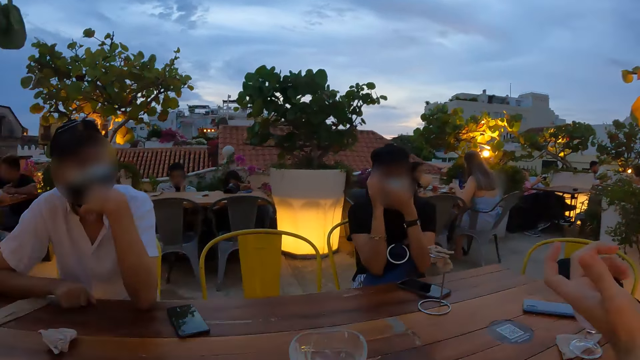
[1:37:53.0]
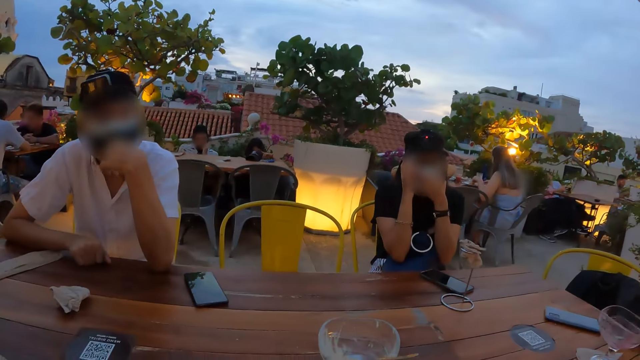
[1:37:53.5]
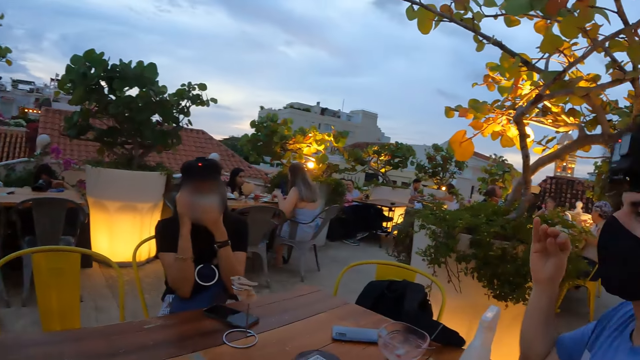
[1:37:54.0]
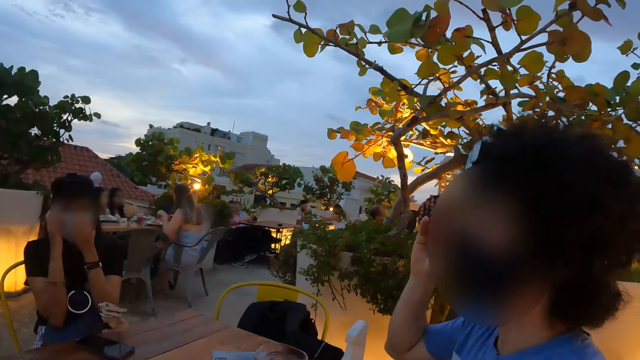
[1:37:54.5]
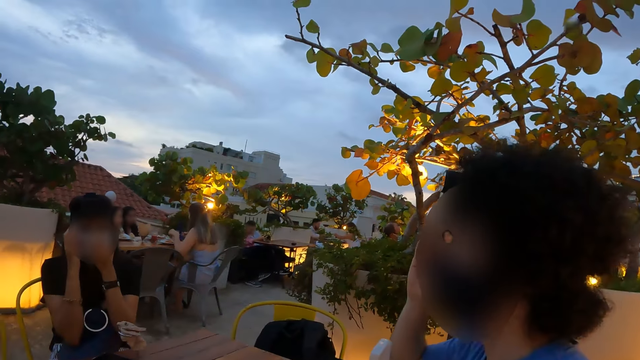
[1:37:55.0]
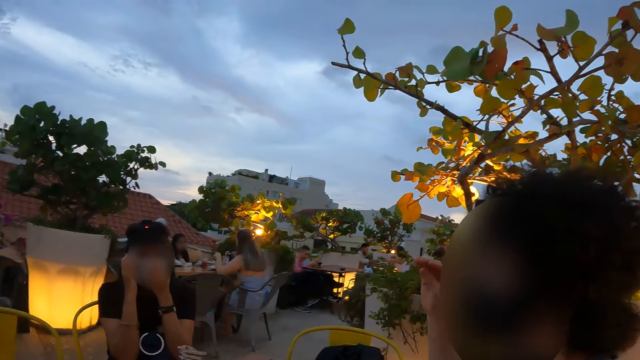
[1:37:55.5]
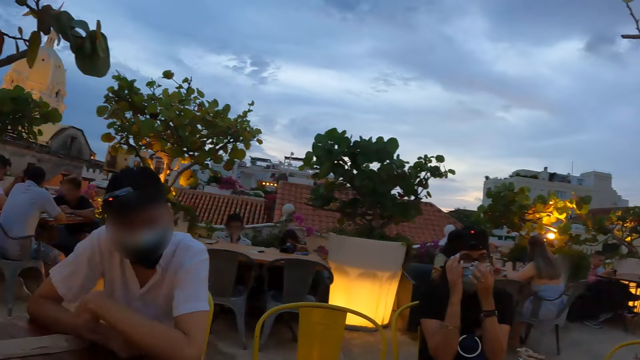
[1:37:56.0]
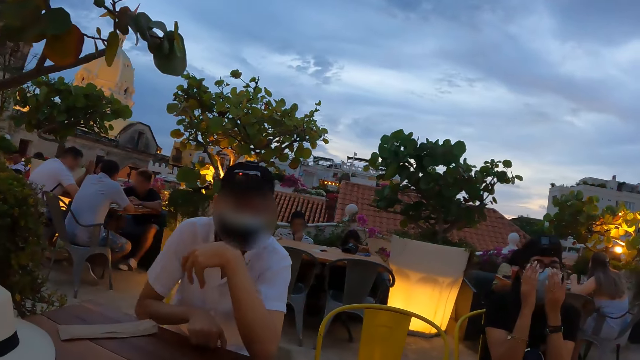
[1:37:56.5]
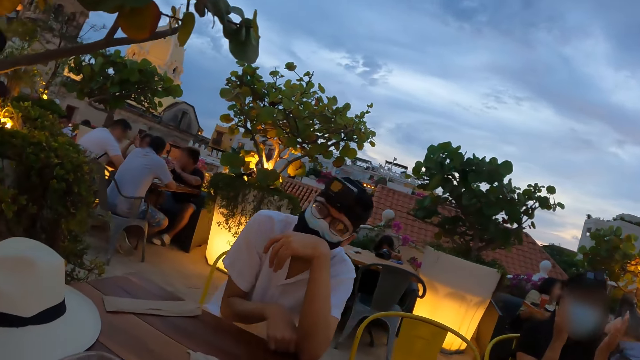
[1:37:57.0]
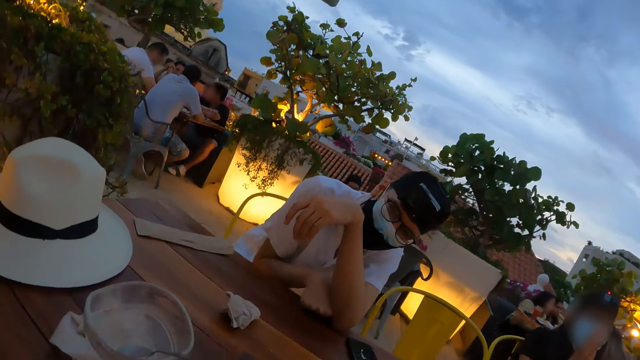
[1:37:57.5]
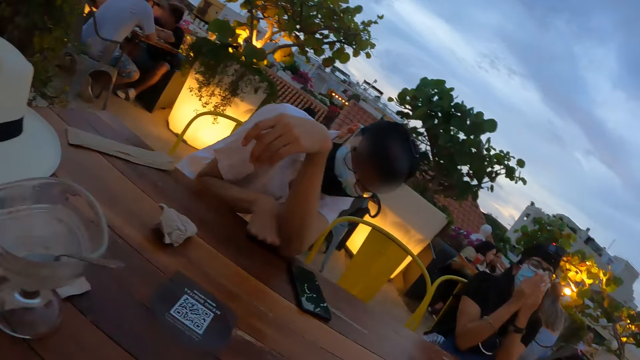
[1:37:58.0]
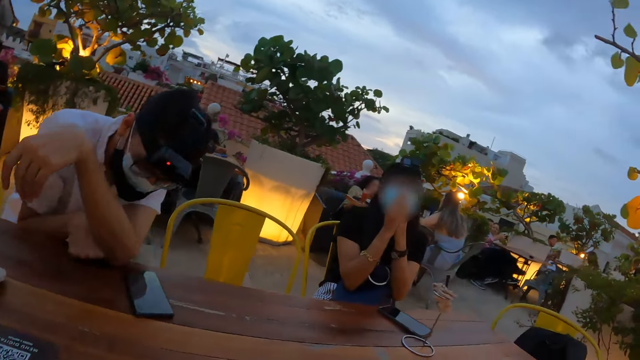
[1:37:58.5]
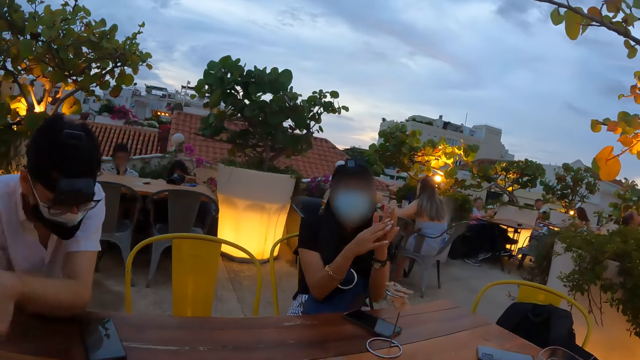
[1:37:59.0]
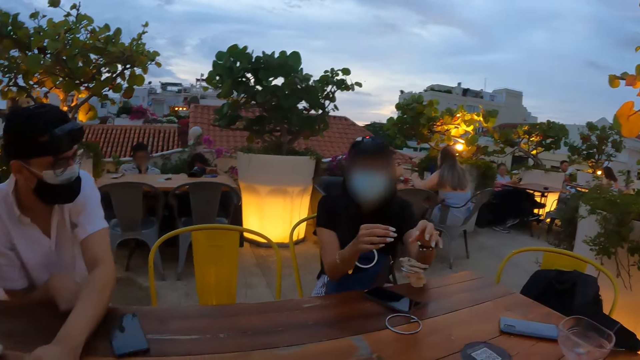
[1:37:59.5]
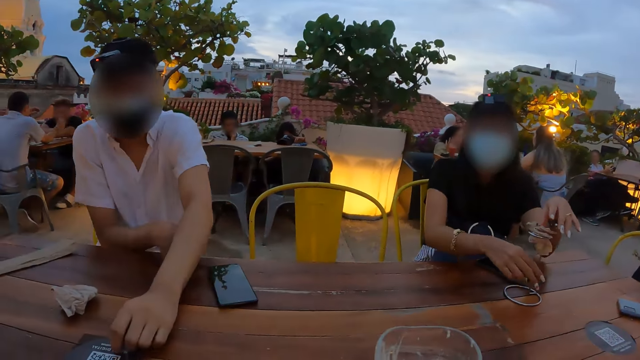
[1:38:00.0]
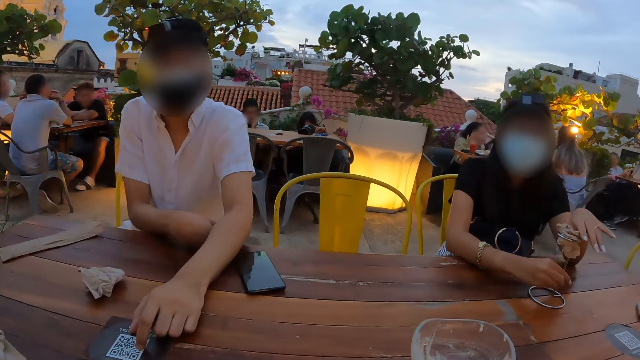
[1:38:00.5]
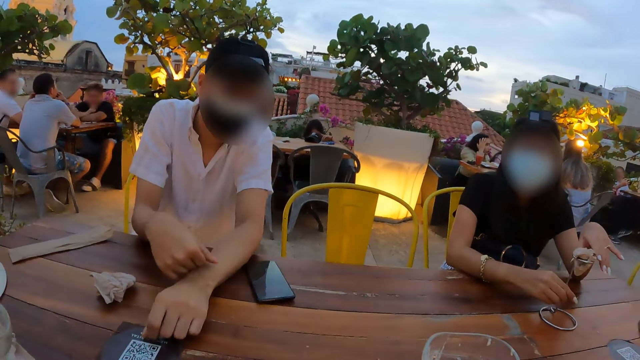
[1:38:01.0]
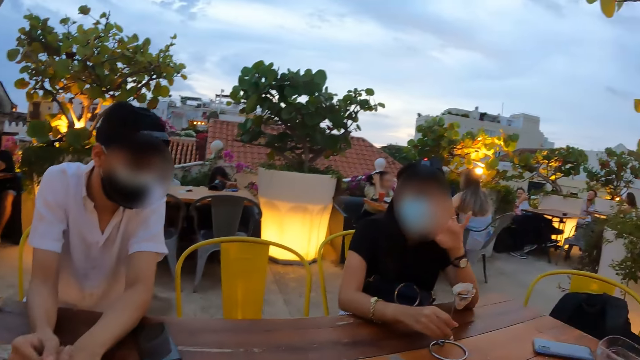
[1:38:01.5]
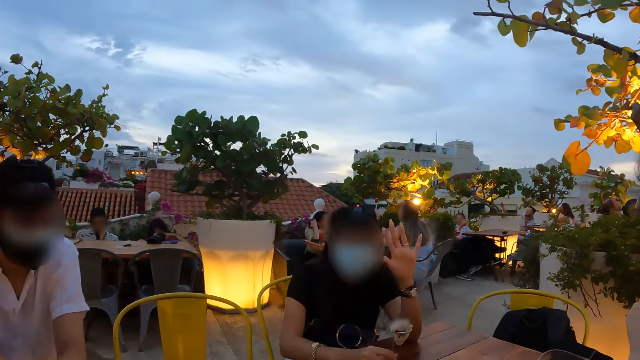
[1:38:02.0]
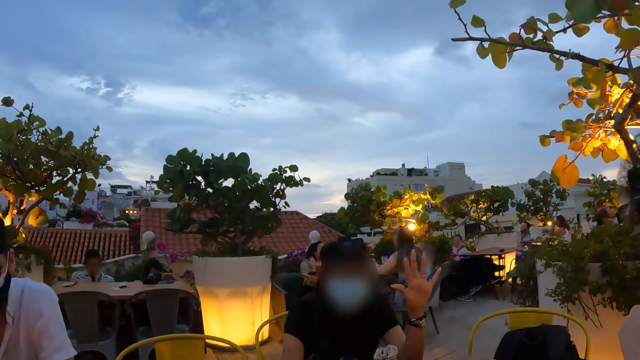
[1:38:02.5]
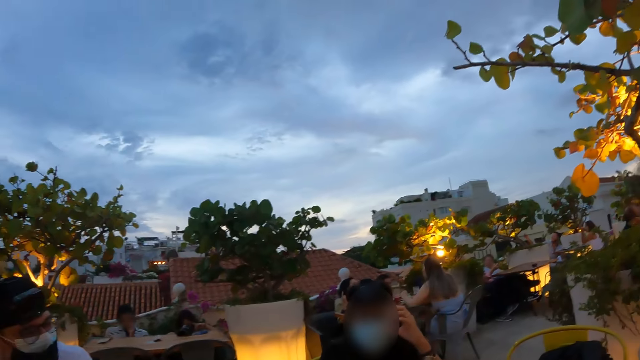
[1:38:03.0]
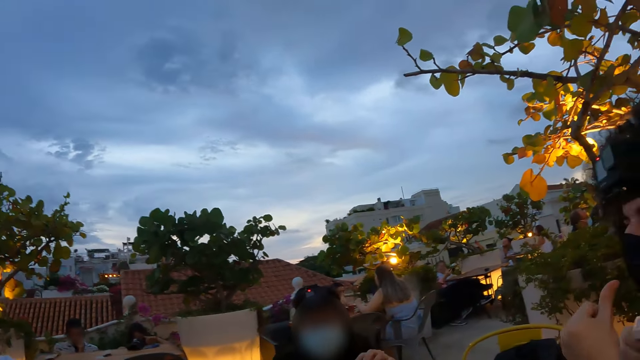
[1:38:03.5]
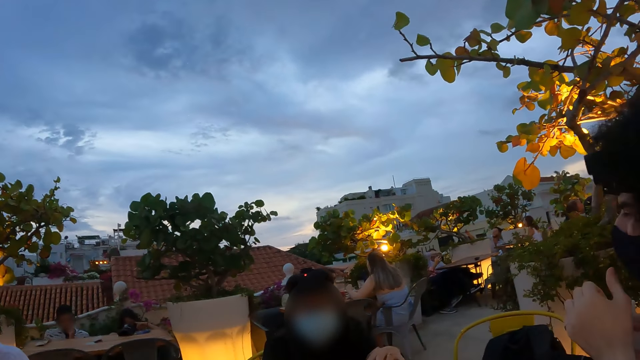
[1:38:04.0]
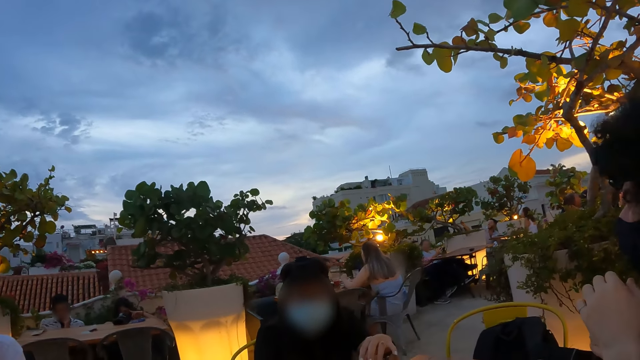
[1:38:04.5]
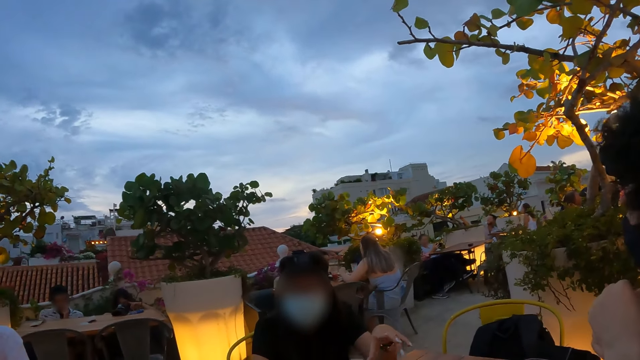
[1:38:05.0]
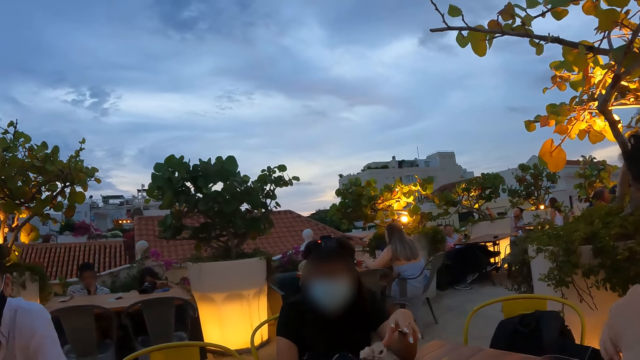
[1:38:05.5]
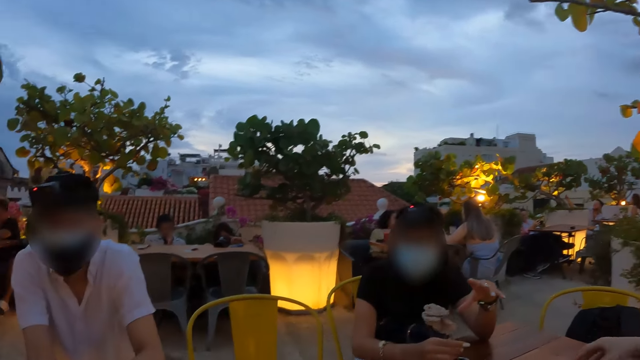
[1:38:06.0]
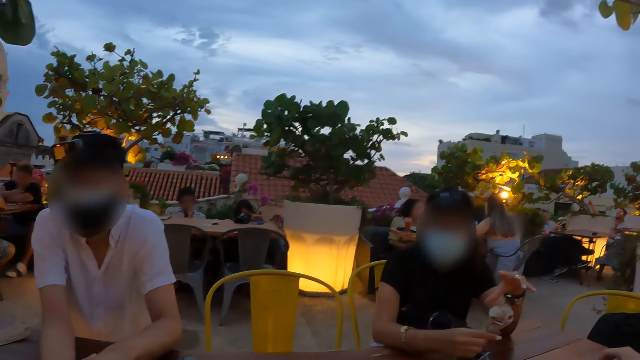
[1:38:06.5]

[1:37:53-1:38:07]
The camera wearer looks at a person. They interact with another person. They interact with the first person.

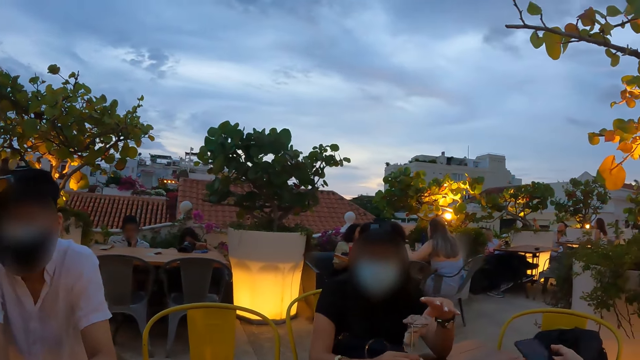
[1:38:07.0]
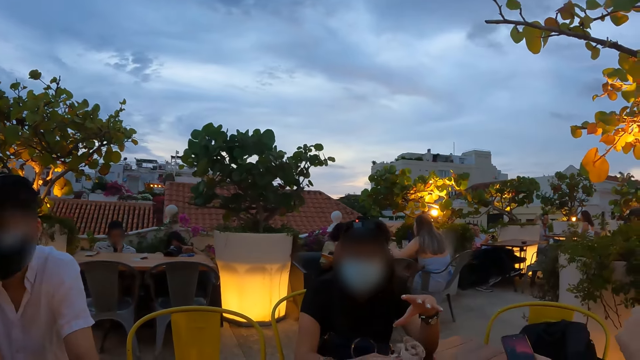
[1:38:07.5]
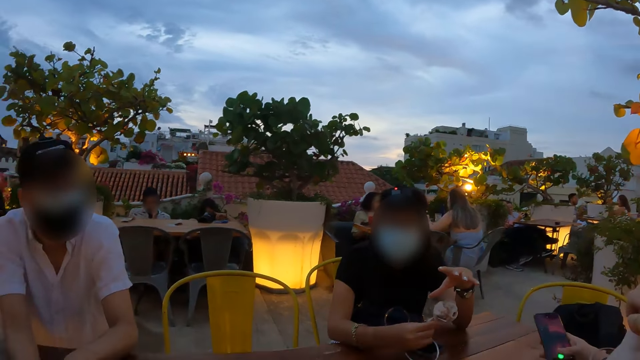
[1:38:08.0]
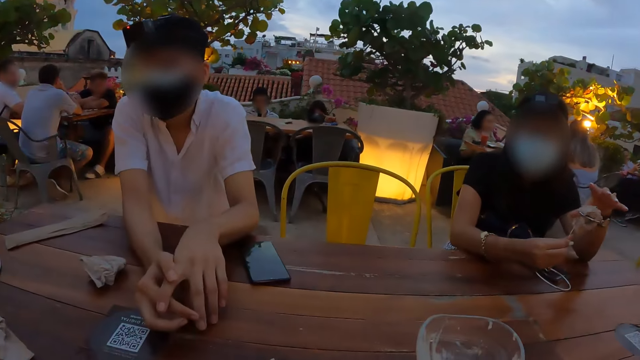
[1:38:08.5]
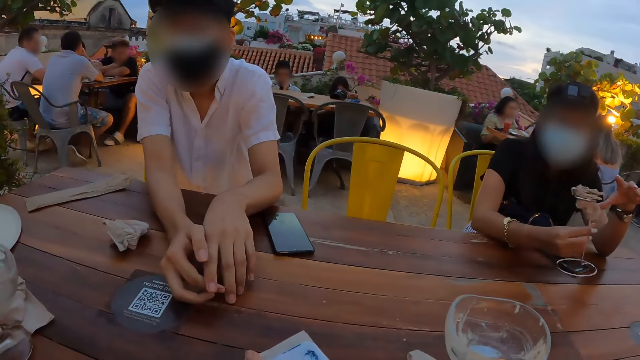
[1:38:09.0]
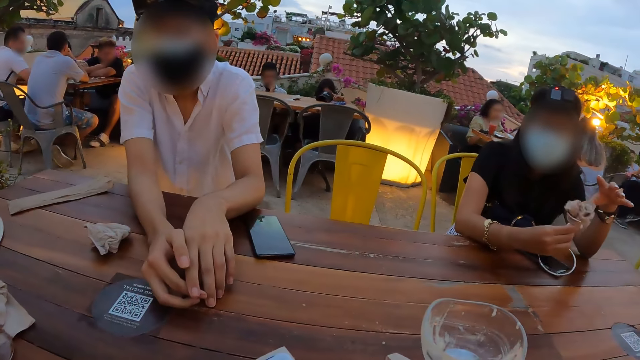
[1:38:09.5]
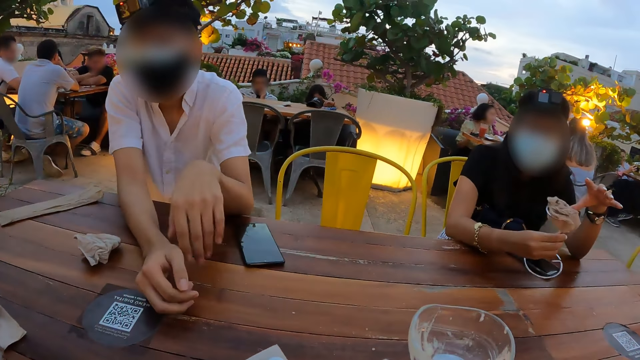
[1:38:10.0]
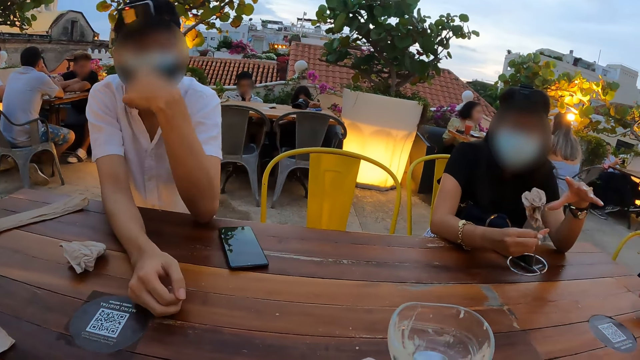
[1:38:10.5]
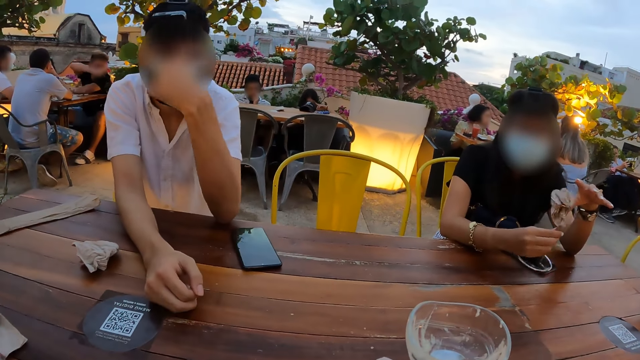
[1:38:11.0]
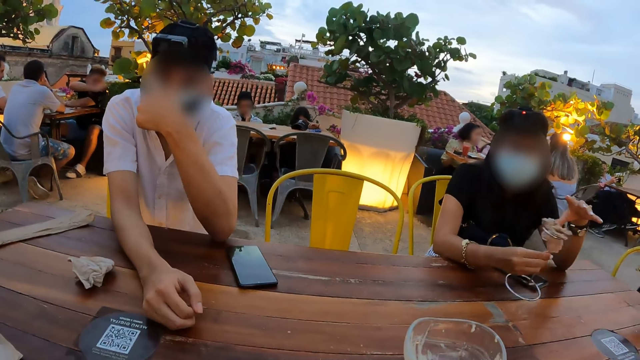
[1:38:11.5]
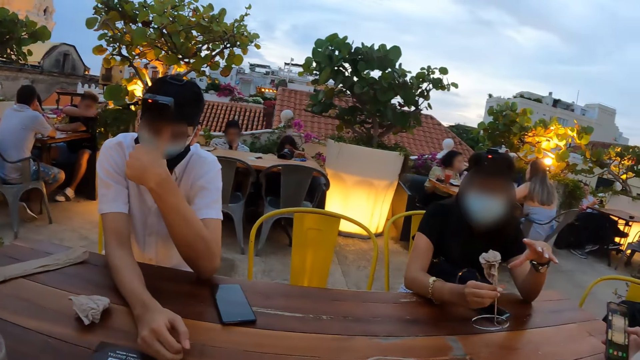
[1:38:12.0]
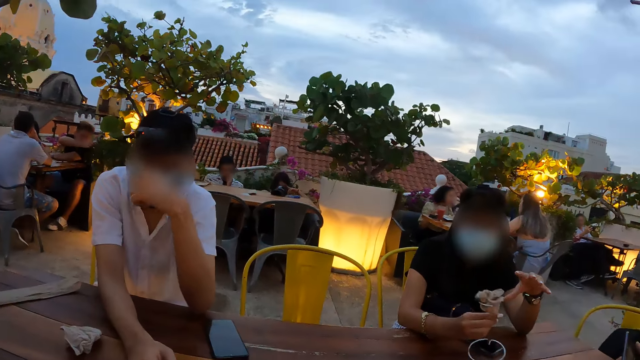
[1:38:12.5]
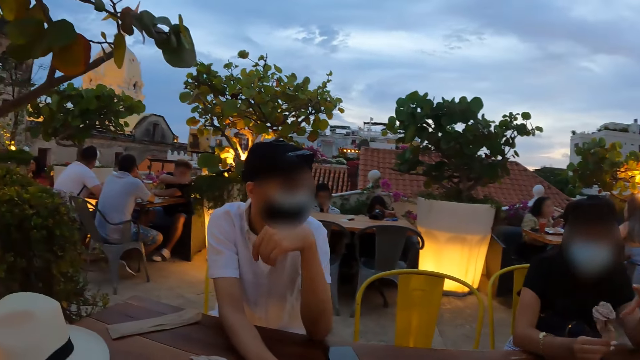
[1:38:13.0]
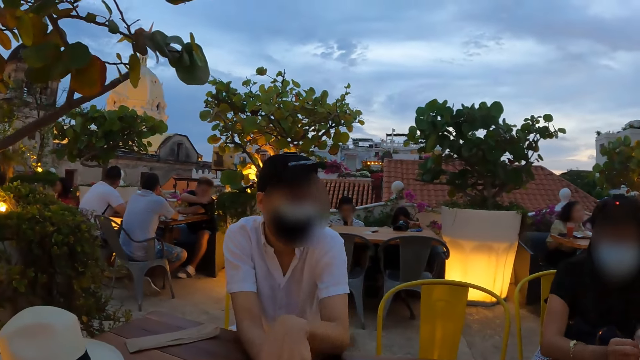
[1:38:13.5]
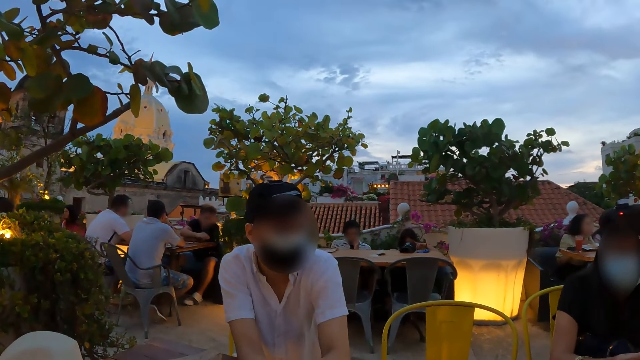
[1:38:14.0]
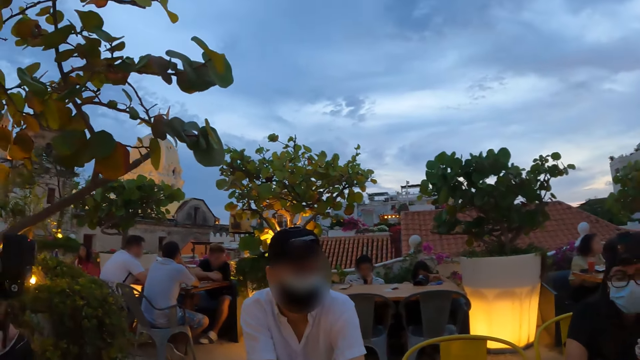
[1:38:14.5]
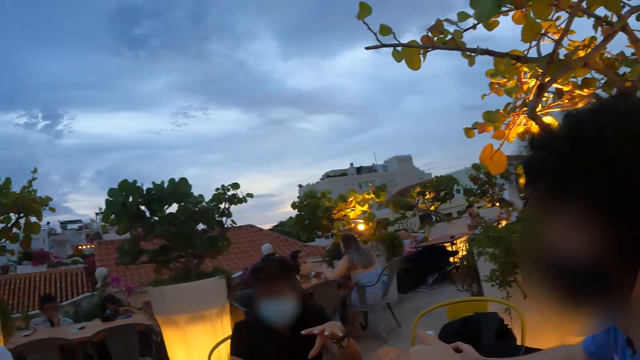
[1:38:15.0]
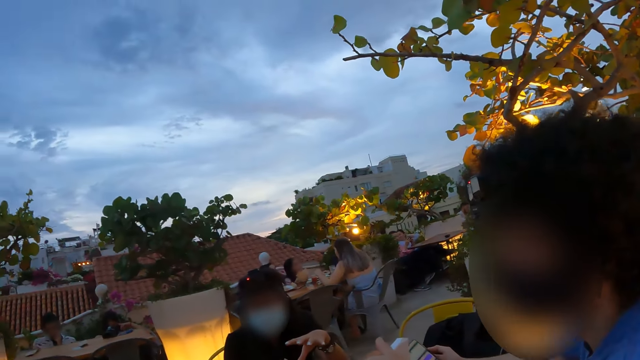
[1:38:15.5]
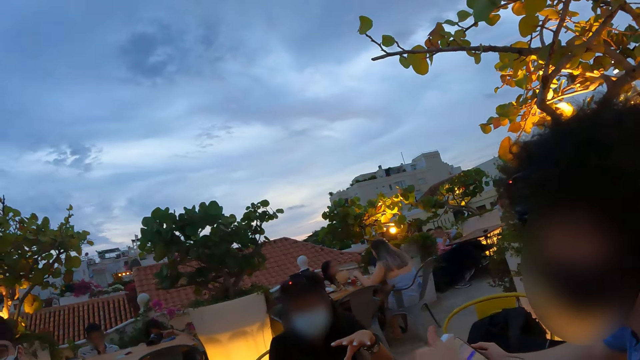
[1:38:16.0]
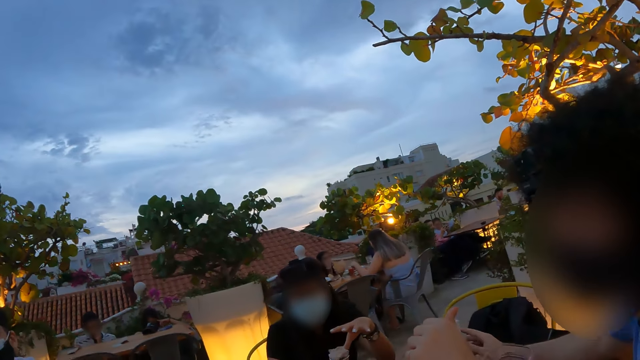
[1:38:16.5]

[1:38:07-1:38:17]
The camera wearer interacts with a person. They look at another person.
